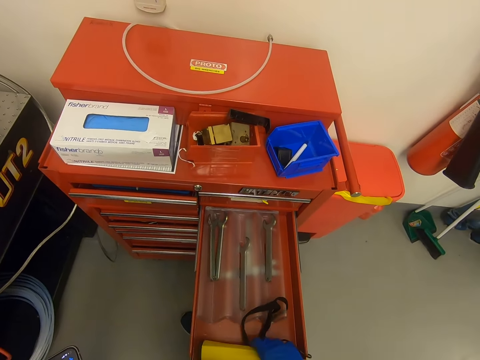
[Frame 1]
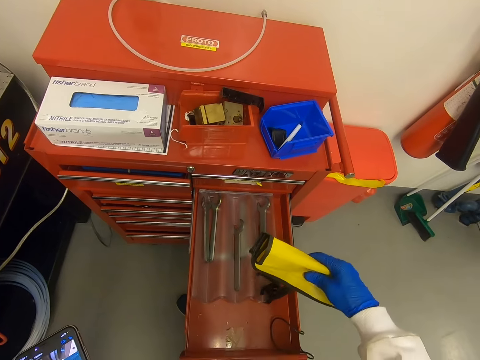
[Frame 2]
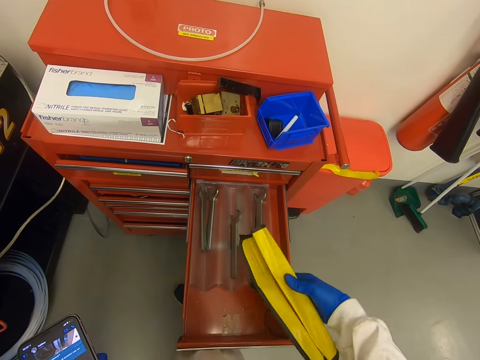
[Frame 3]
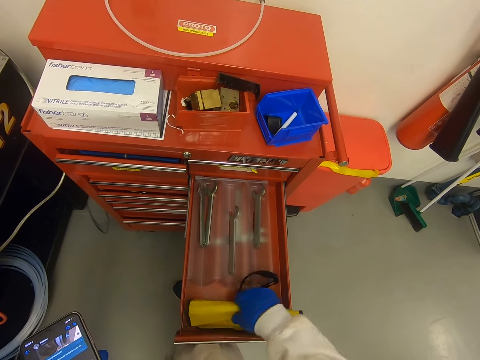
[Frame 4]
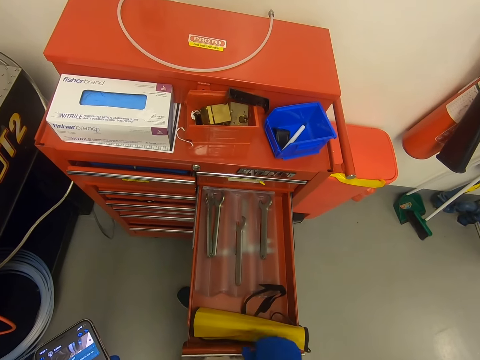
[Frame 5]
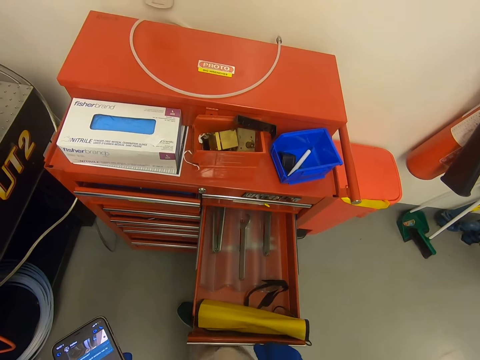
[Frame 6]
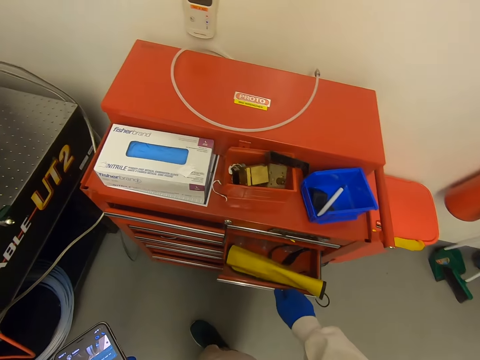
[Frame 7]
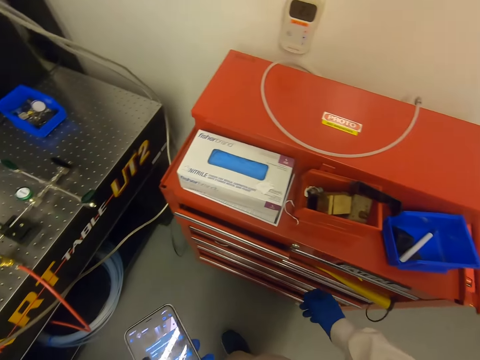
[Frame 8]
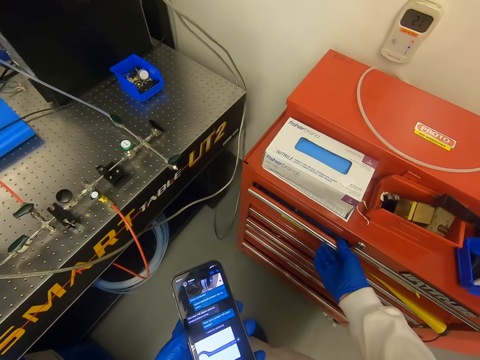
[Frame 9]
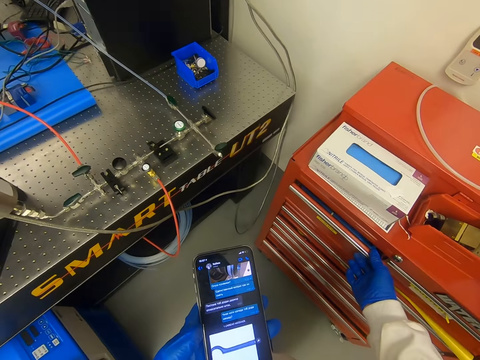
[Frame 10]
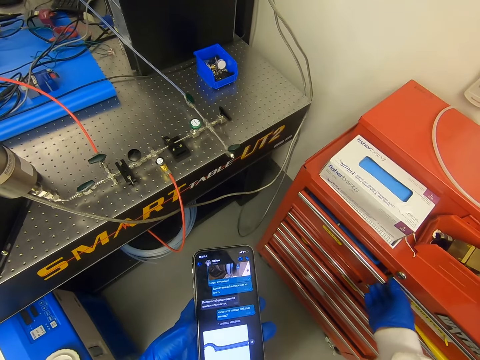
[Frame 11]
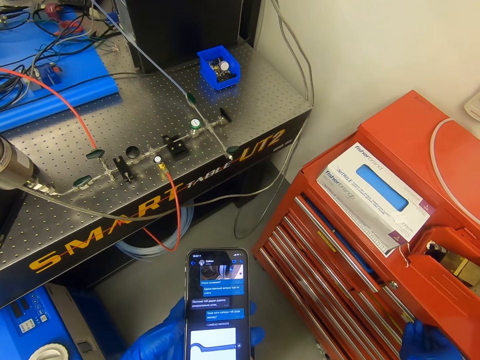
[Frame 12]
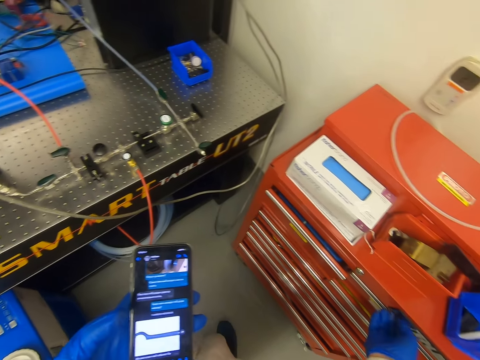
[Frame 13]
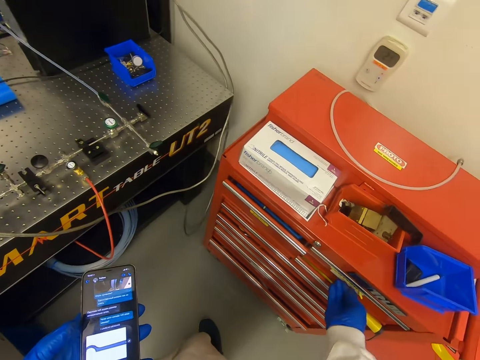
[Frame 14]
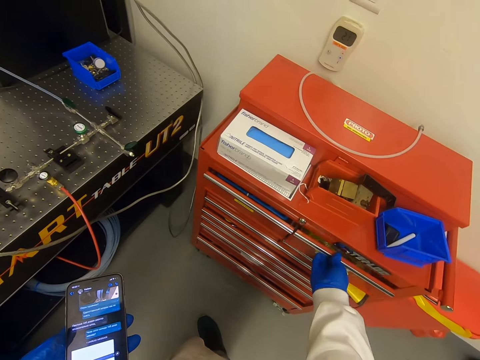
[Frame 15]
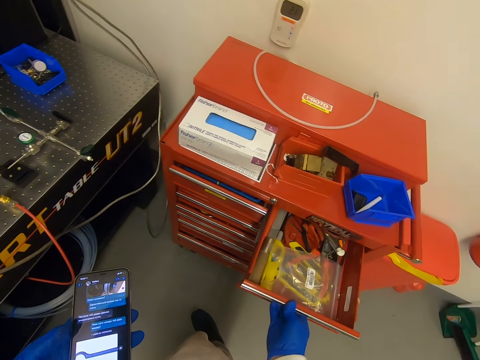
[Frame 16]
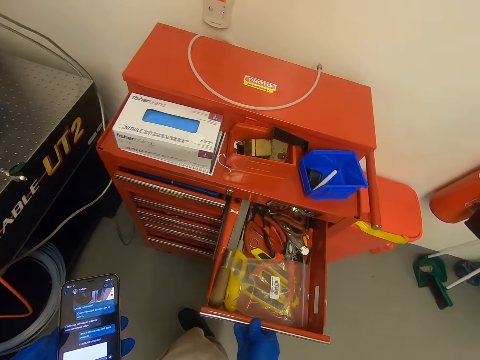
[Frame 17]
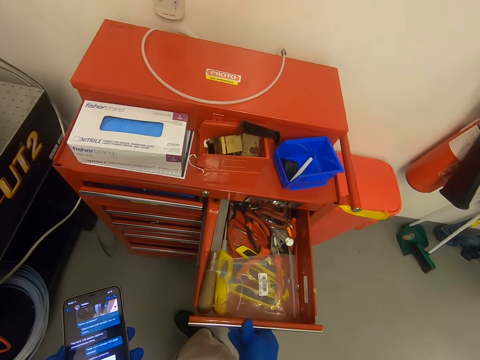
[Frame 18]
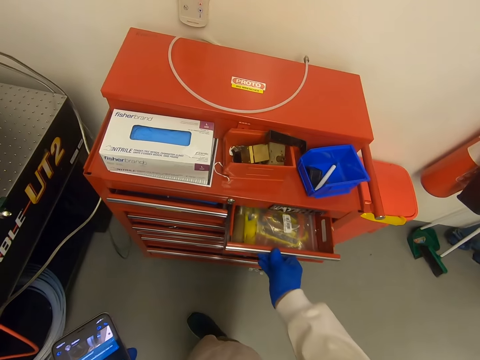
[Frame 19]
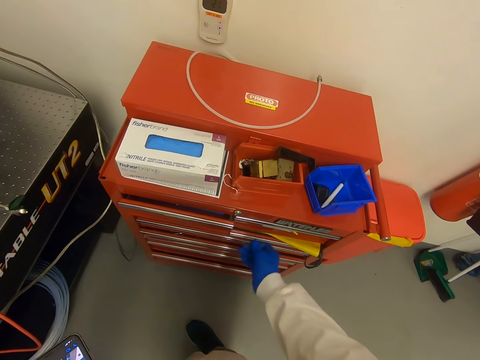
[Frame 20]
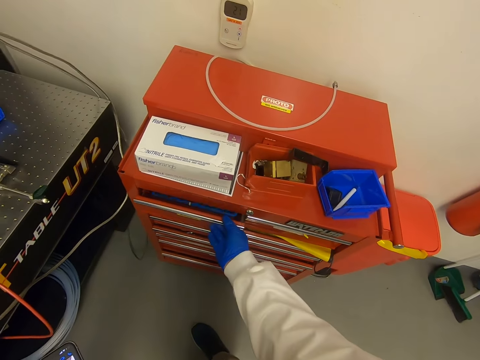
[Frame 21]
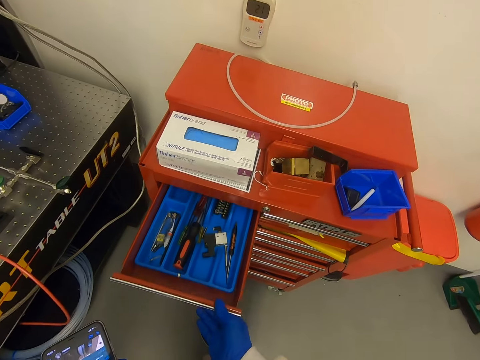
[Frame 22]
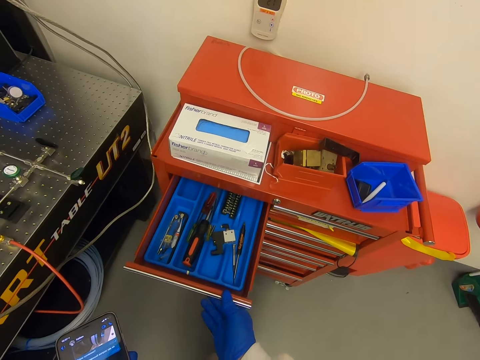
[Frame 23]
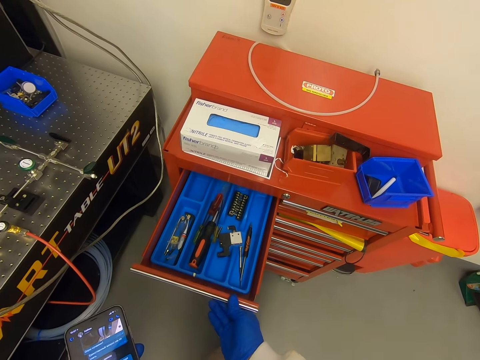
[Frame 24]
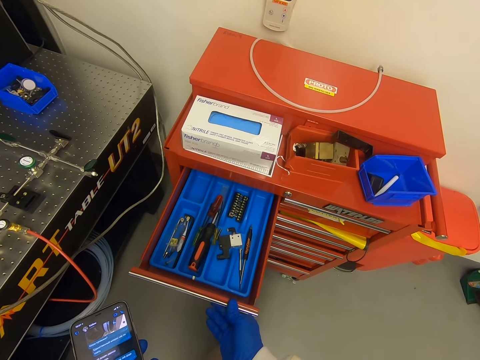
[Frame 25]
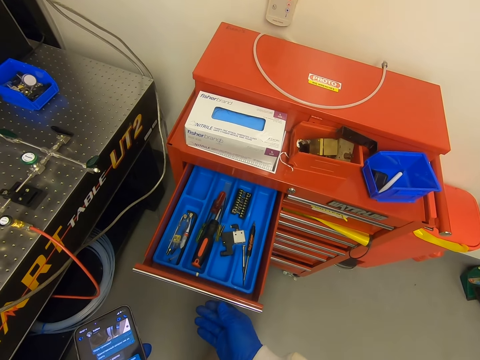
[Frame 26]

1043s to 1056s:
The camera wearer looks at the spanners. They touch a paper. They close the drawer. They look at the phone. They touch the drawers. They use the phone. They open the drawer. They look at the tools. They close the drawer. They open the drawer. They look at the tools.

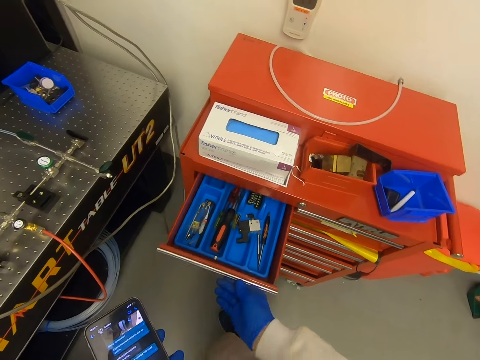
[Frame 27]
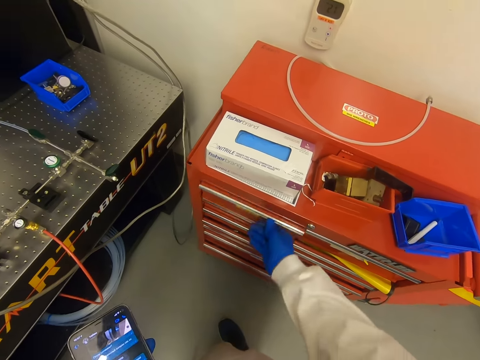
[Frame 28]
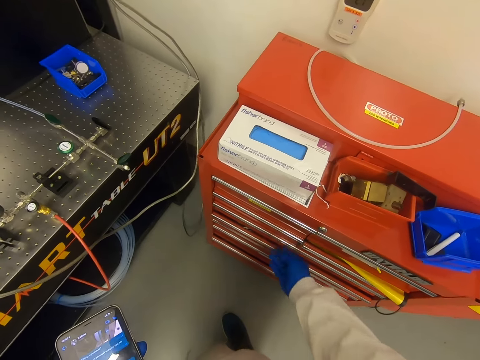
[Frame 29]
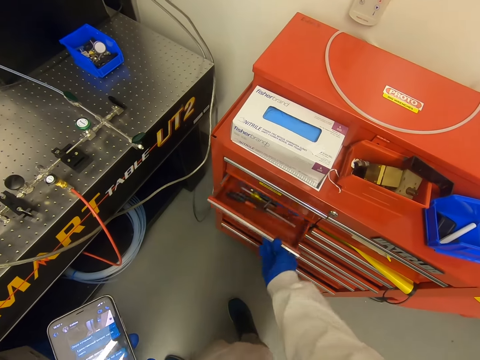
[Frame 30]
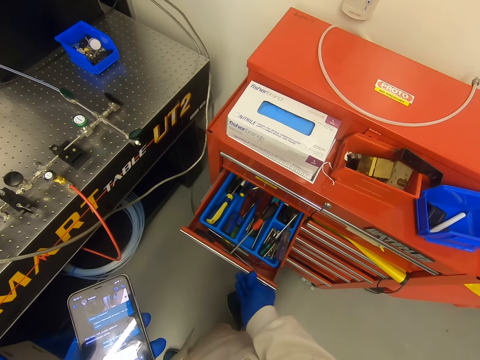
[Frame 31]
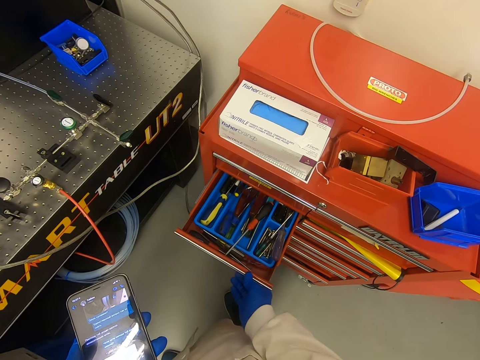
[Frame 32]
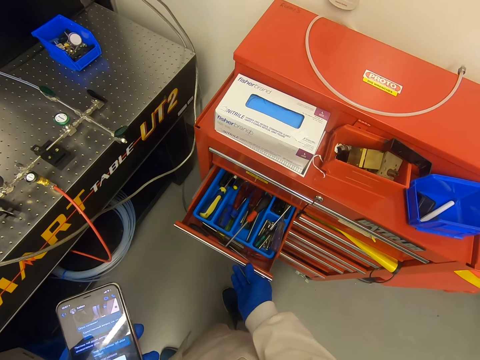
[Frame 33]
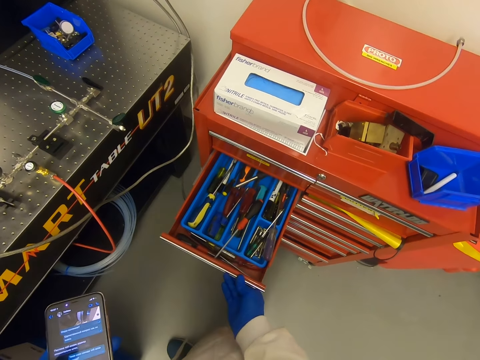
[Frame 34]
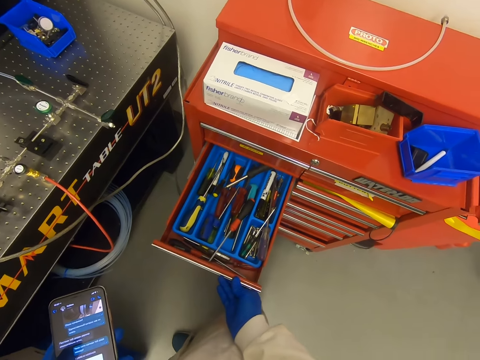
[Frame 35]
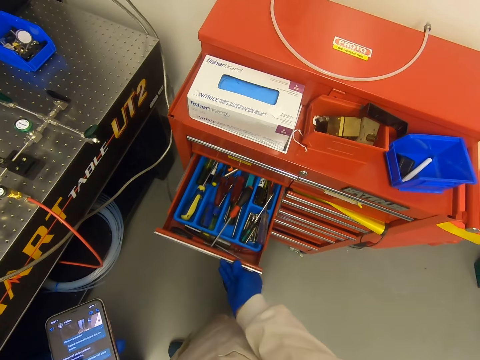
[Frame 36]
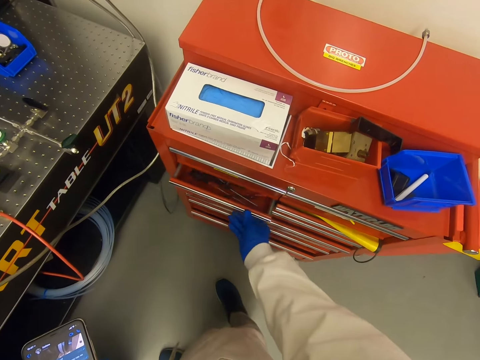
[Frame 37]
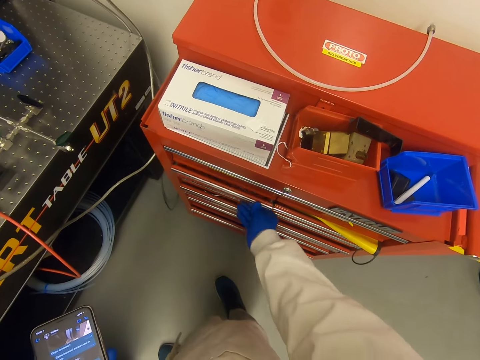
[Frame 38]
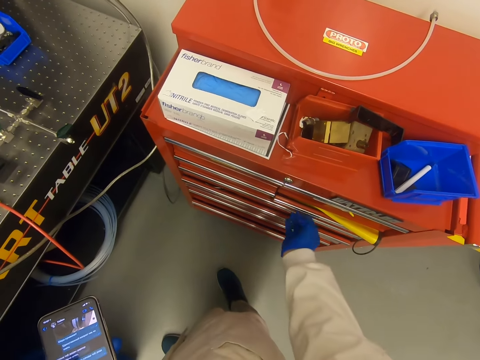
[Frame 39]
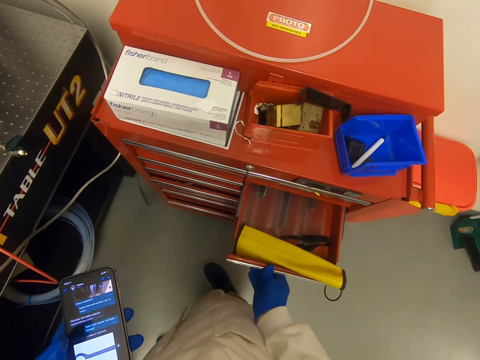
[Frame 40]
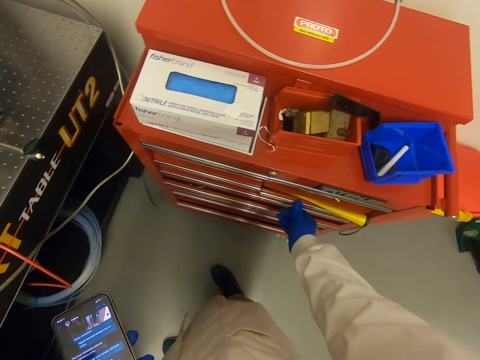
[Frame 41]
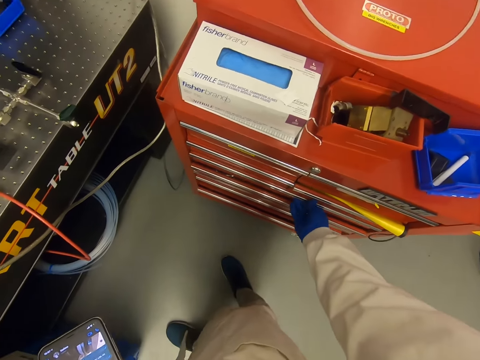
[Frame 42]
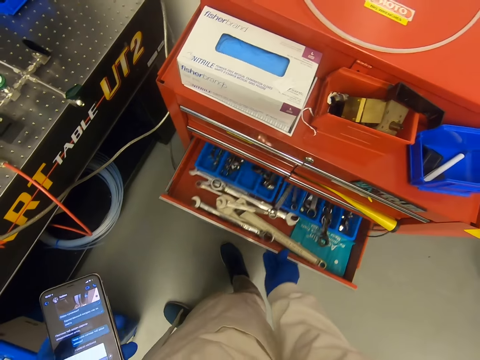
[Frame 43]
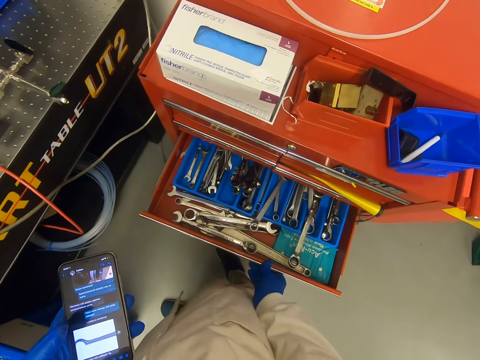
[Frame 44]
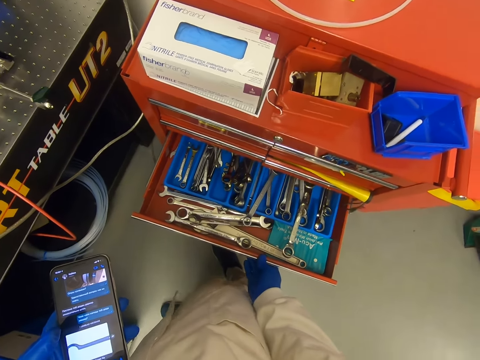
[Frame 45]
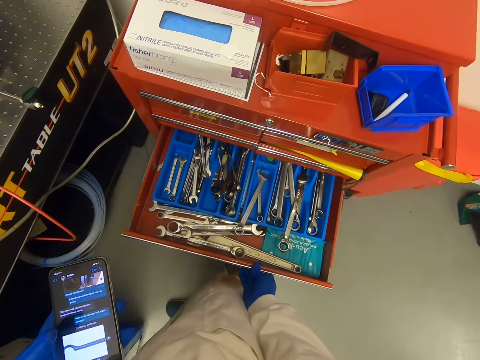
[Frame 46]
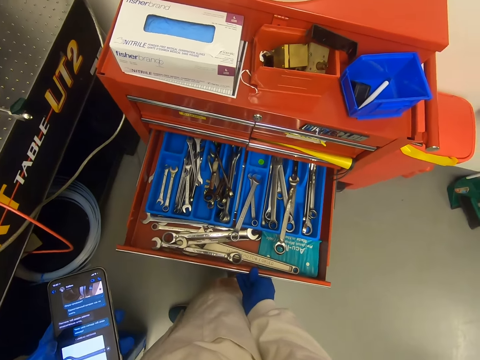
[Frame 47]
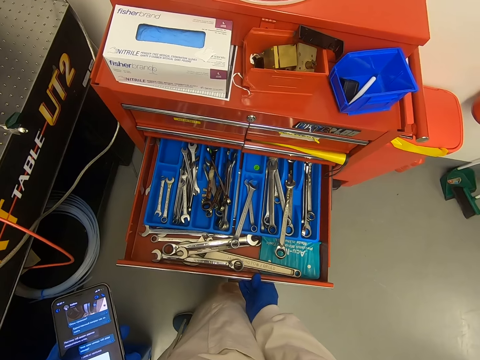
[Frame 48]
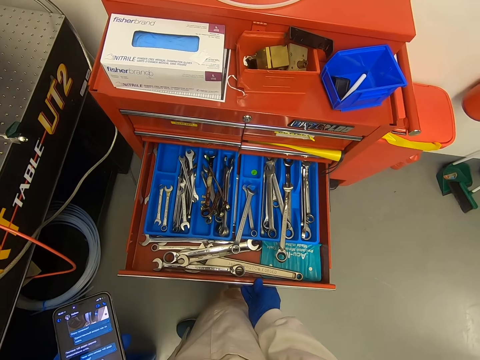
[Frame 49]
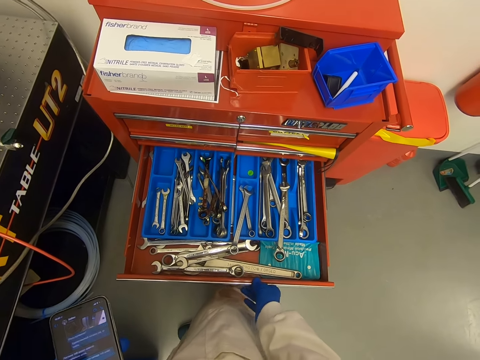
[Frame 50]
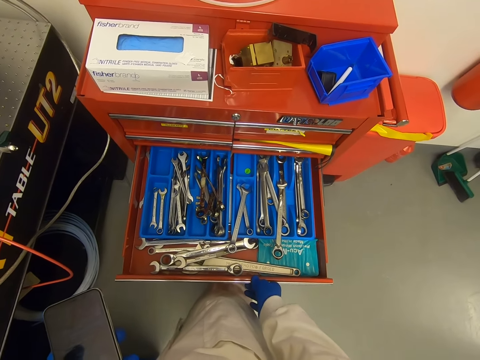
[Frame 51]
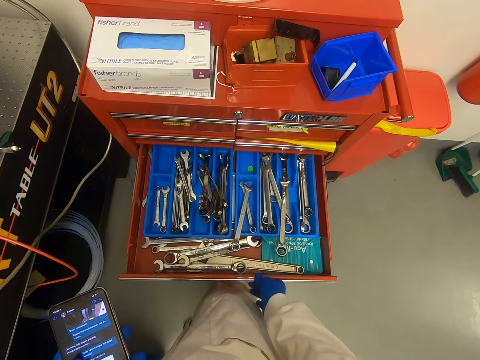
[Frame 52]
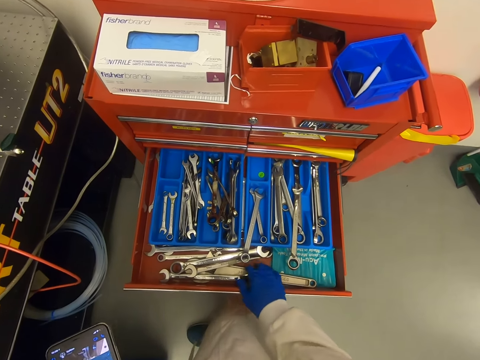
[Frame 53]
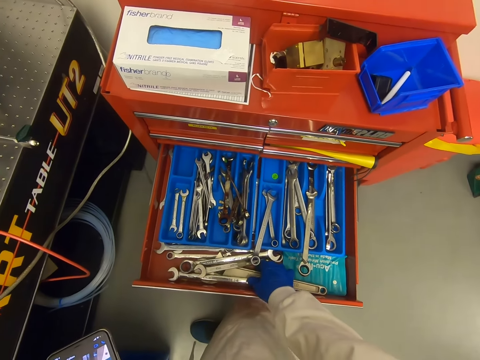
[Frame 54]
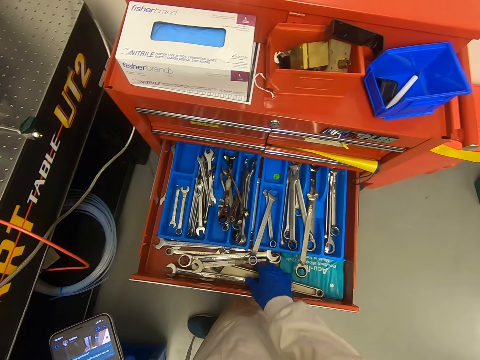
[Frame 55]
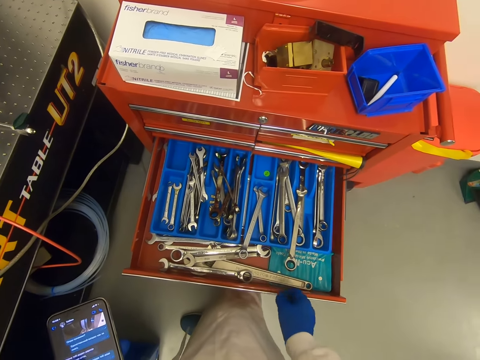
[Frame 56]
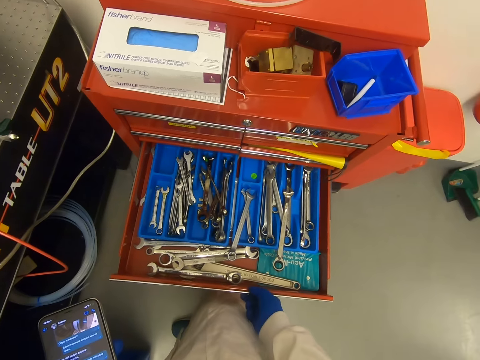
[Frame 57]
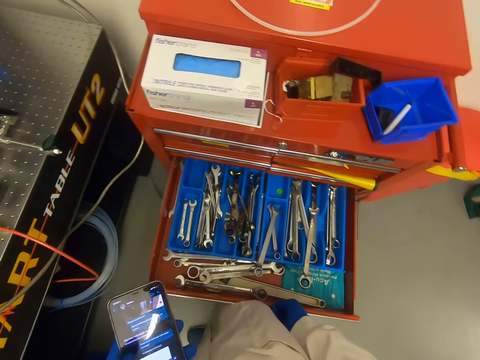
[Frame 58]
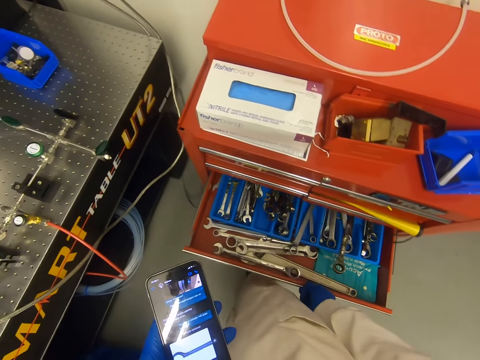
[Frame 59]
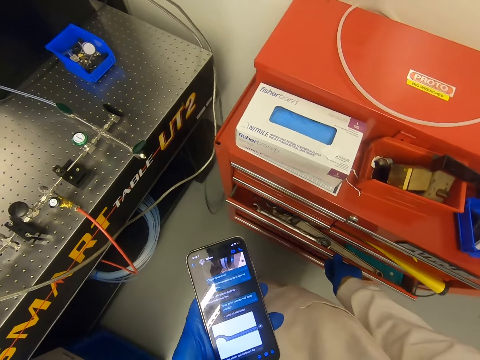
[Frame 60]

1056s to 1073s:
The camera wearer closes the drawer. They open the drawer. They look at the tools. They close the drawer. They open the drawer. They close the drawer. They open the drawer. They look at the spanners. They look at the spanners again. They touch the spanner. They close the drawer.
